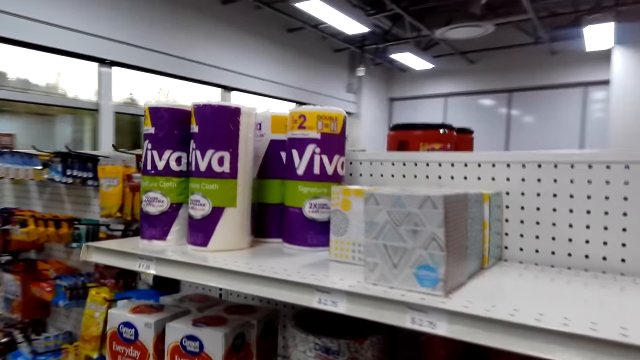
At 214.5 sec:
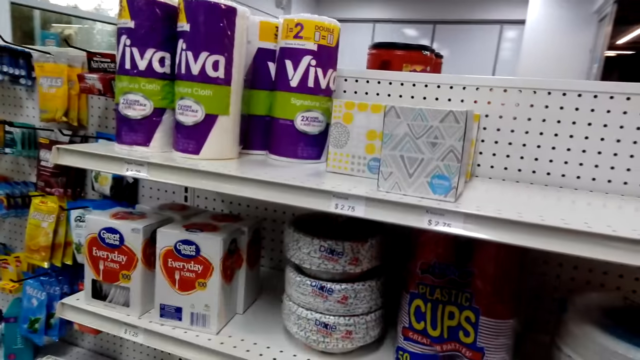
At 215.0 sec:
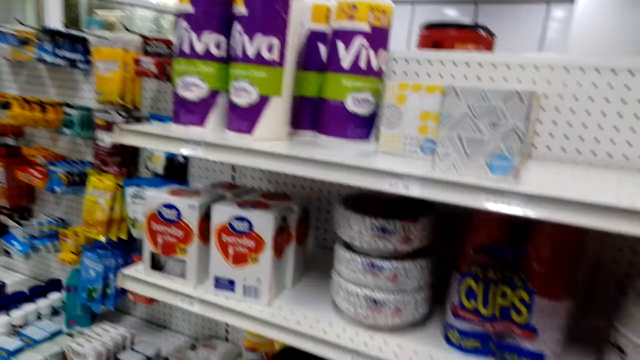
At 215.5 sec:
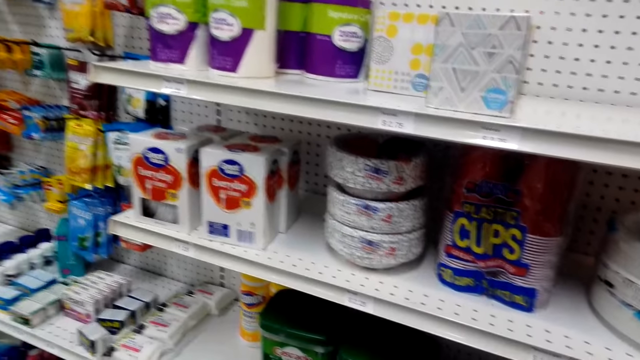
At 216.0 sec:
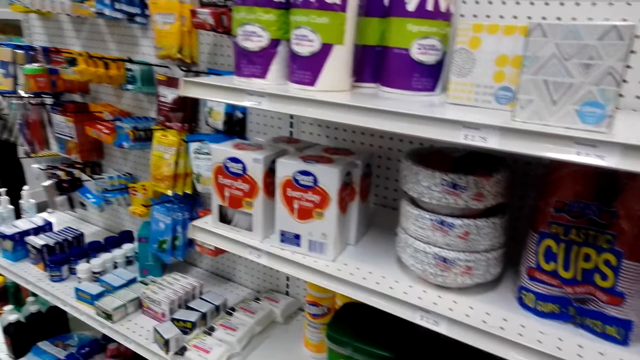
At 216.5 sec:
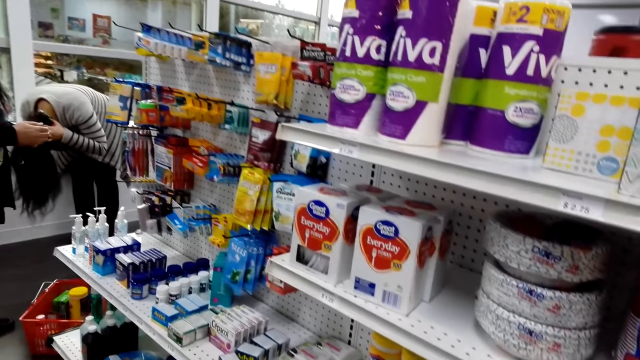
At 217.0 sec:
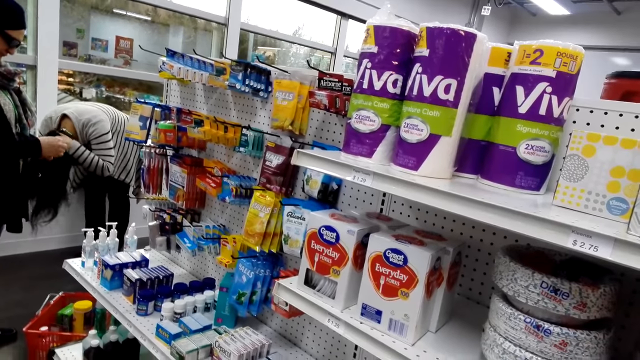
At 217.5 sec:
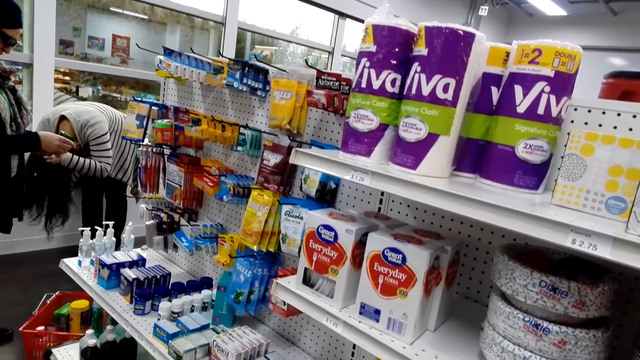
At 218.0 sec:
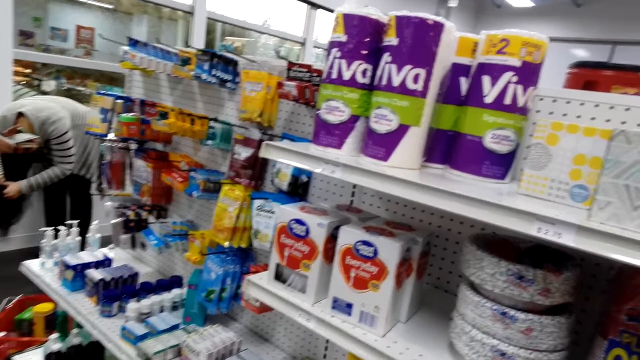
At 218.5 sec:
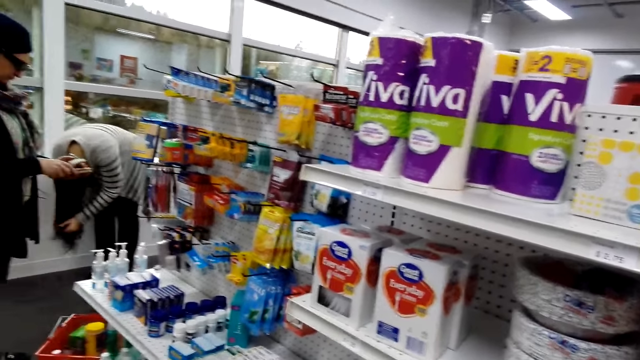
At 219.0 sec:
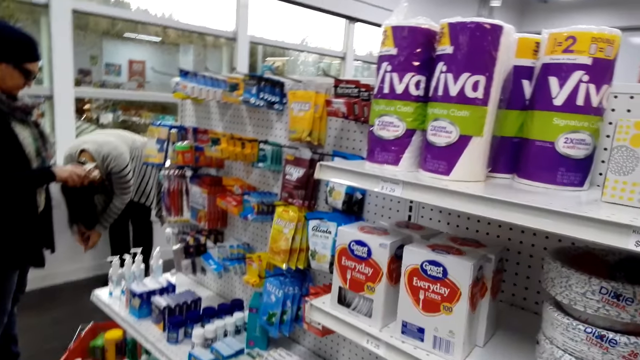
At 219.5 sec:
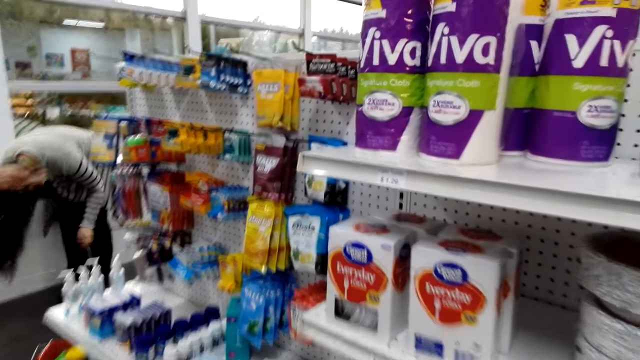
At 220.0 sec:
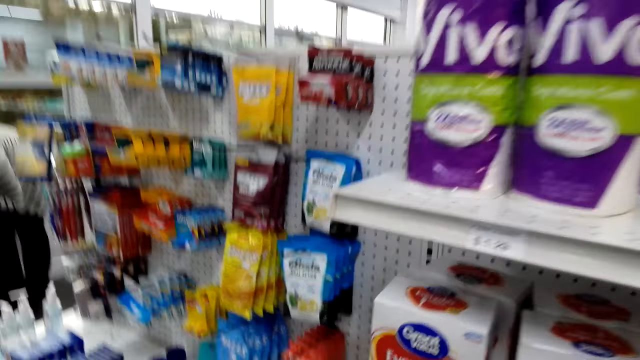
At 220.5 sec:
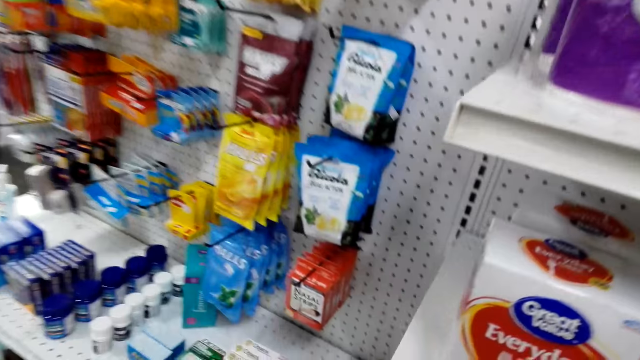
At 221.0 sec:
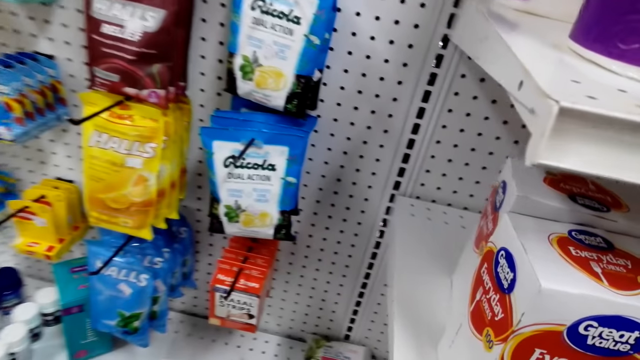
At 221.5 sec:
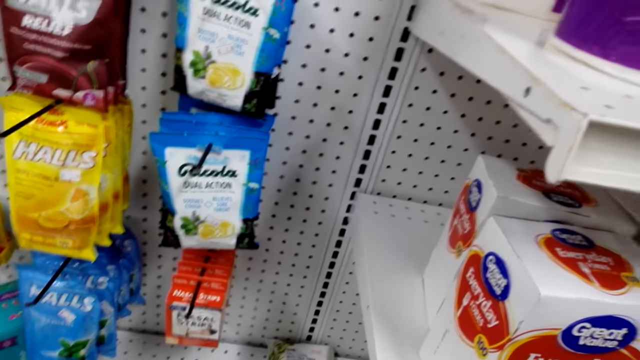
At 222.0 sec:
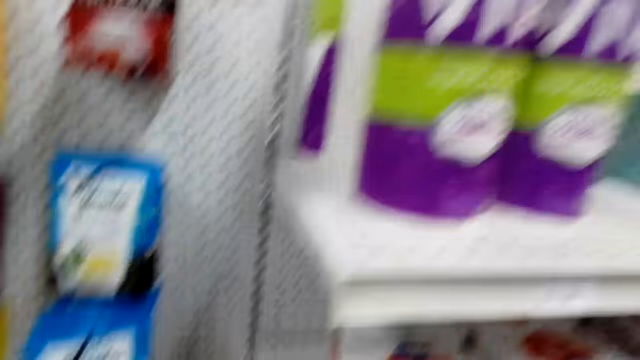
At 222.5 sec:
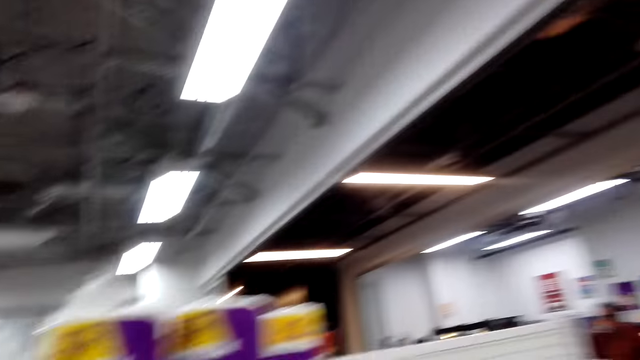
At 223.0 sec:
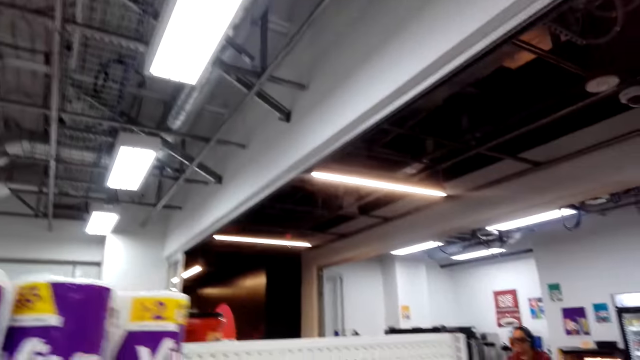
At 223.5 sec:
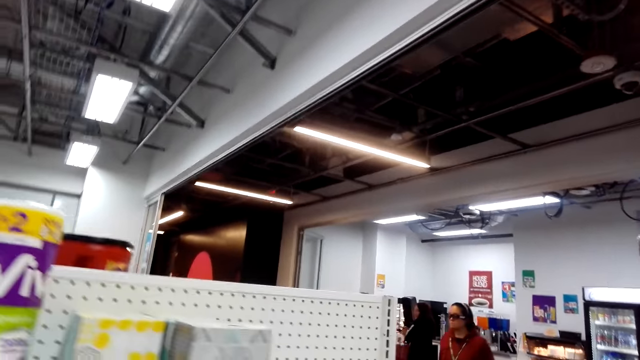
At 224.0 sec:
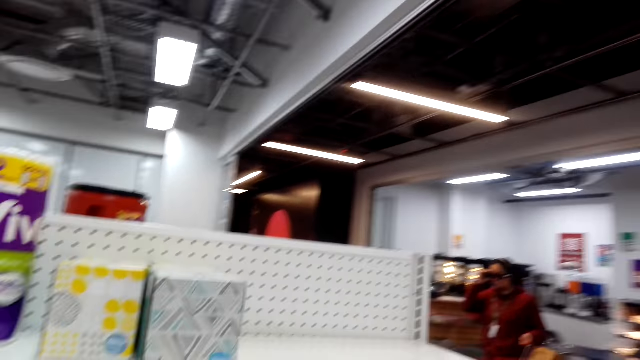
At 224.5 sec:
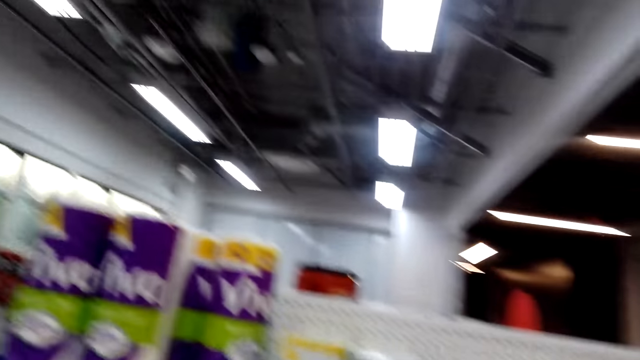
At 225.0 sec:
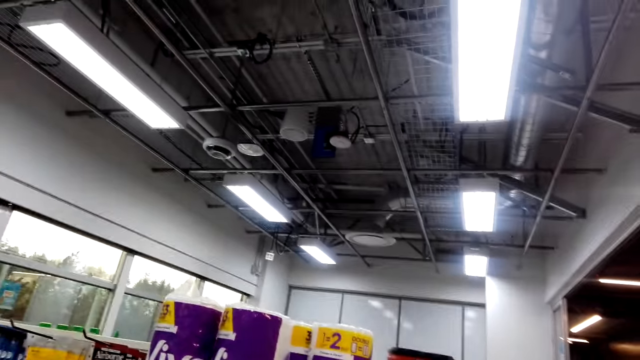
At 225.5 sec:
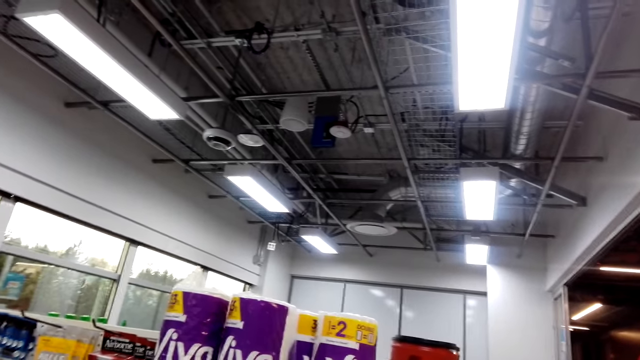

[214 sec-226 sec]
The camera wearer stands beside the shelves and walks around the store. They stand beside the shelves and walk around the store.

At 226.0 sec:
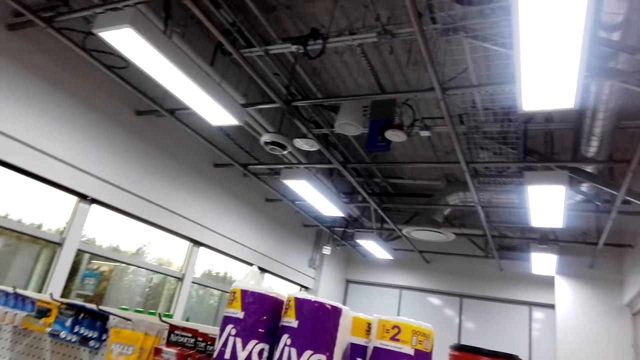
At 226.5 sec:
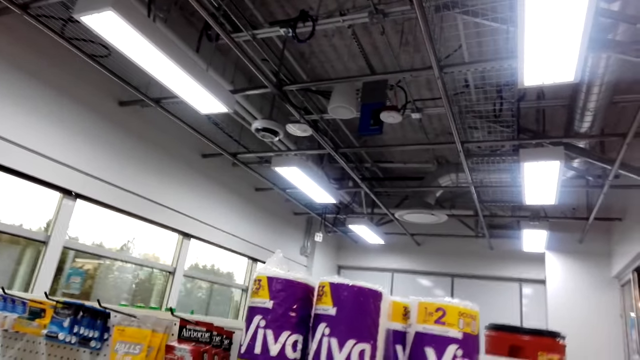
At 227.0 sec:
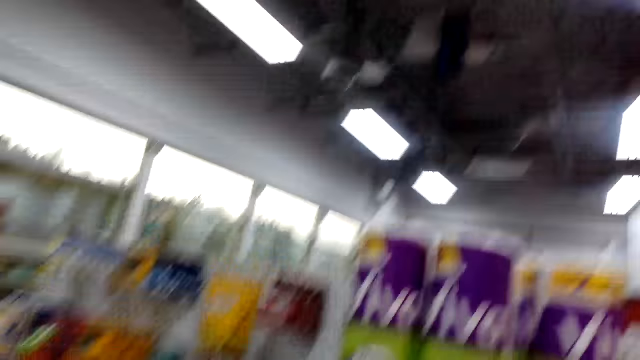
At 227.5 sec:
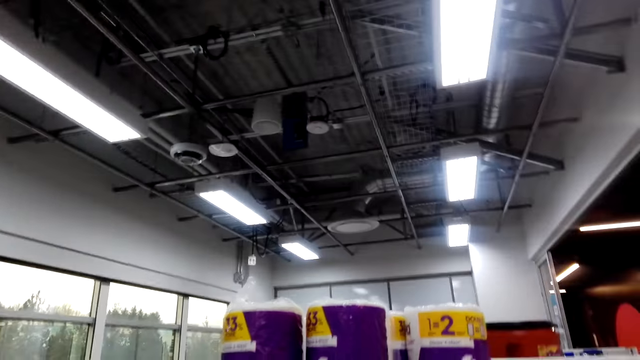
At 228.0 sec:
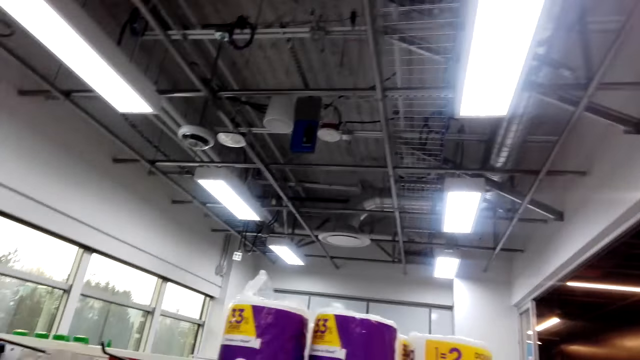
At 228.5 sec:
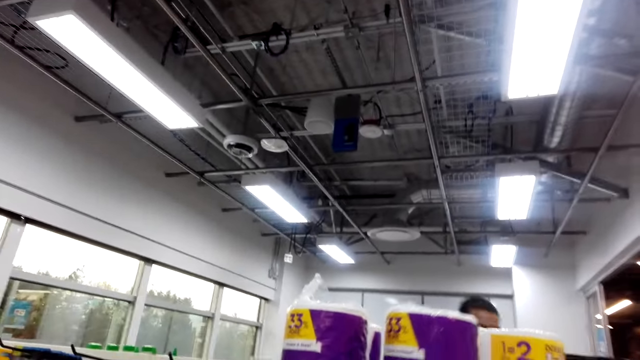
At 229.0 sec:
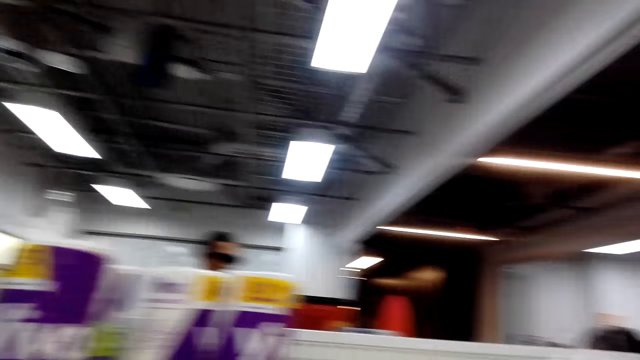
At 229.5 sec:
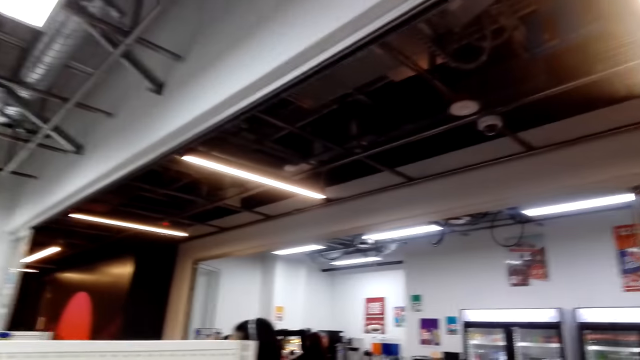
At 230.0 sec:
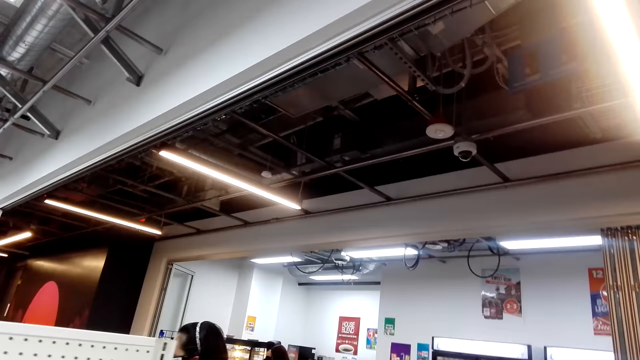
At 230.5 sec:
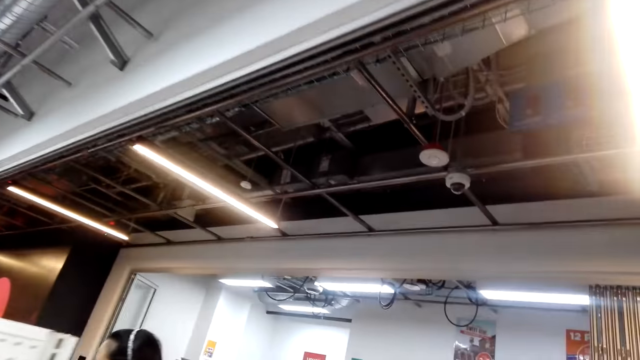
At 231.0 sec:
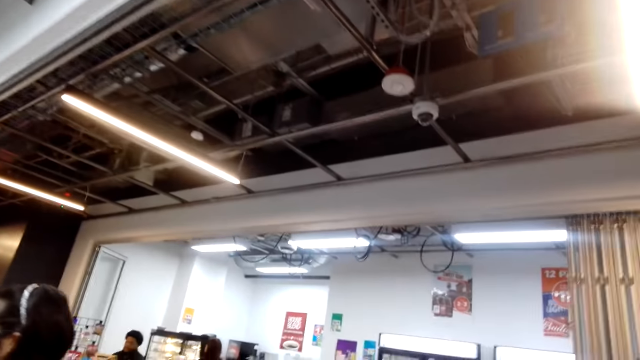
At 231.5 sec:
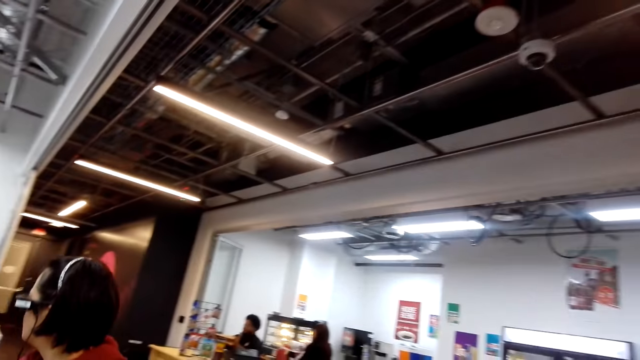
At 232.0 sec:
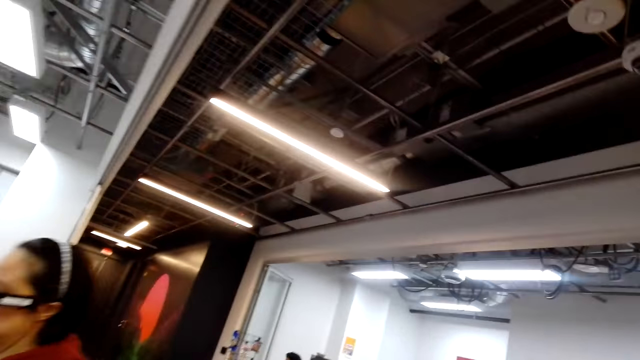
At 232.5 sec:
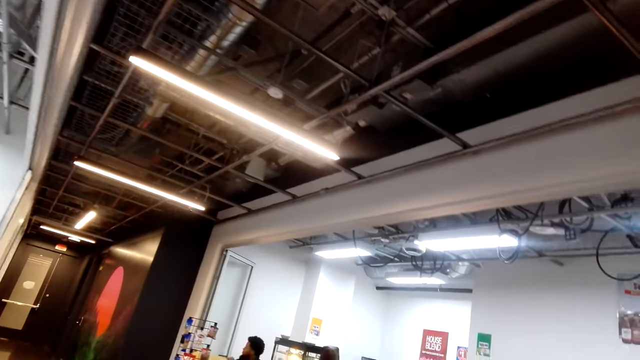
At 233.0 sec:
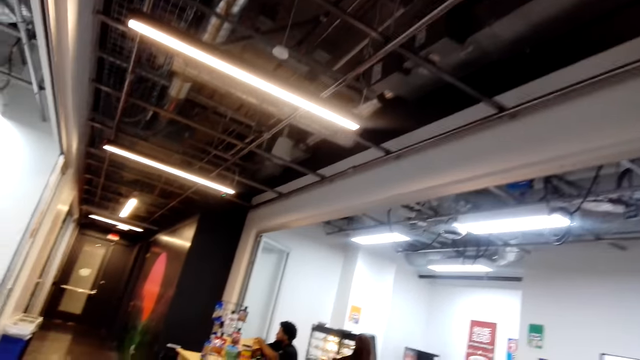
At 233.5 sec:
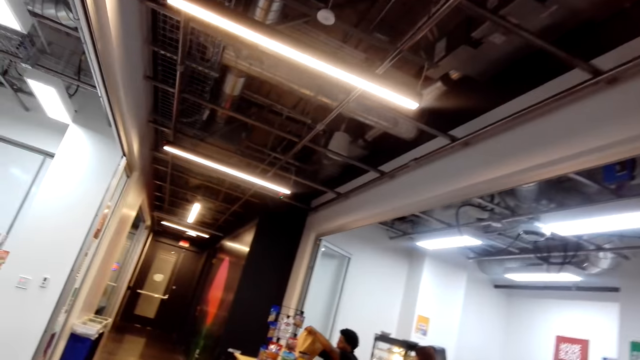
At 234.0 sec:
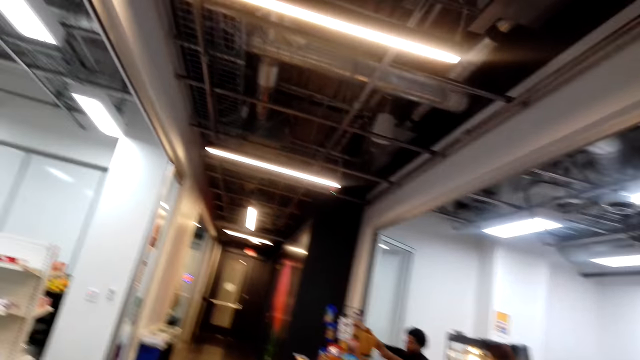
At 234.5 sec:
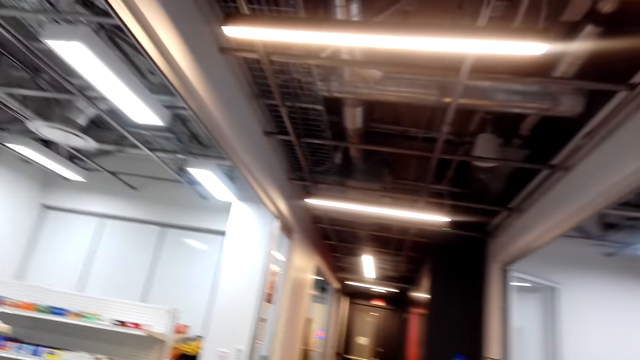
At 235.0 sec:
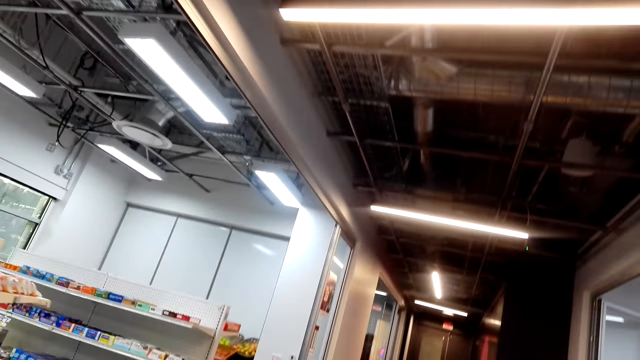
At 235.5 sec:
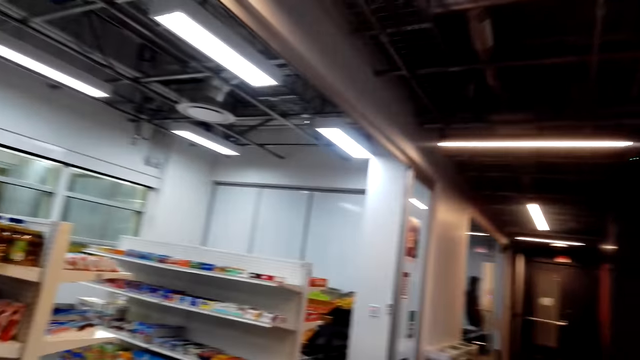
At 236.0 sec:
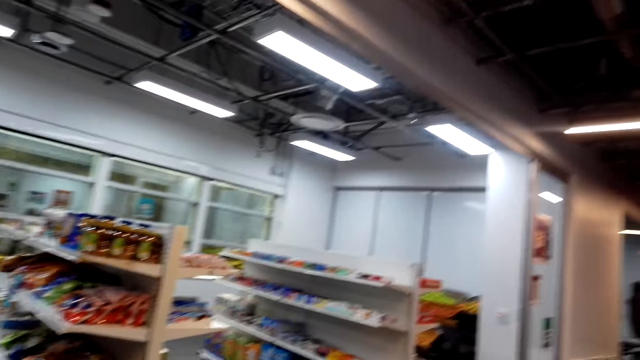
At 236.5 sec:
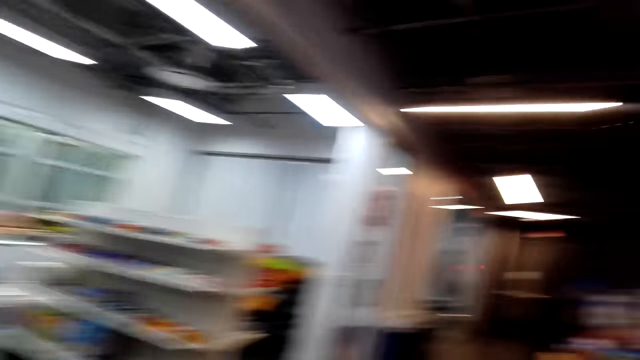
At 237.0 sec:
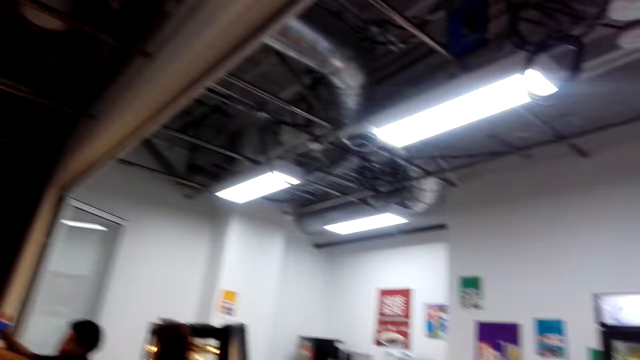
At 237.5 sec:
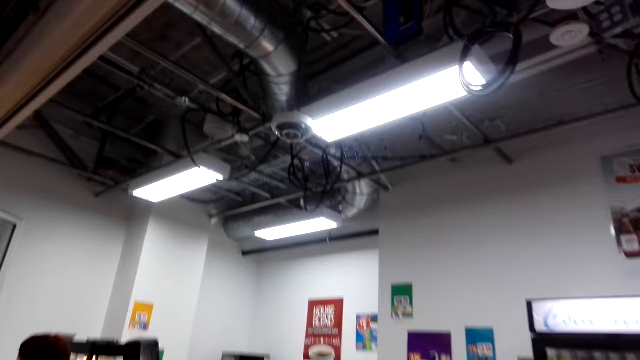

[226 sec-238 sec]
The camera wearer picks serviette rolls and walks around the store.
